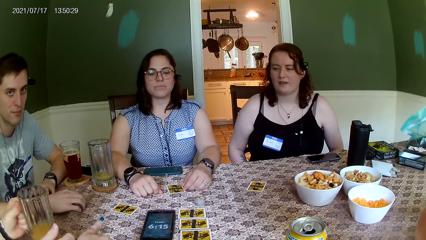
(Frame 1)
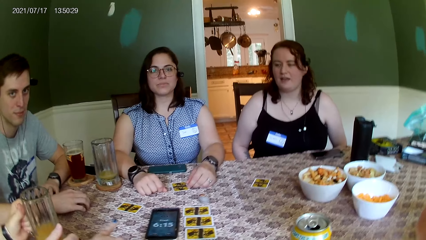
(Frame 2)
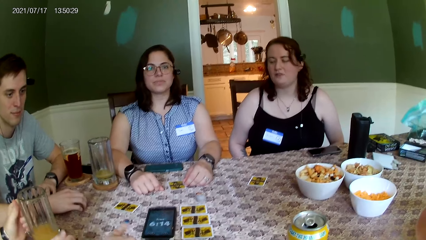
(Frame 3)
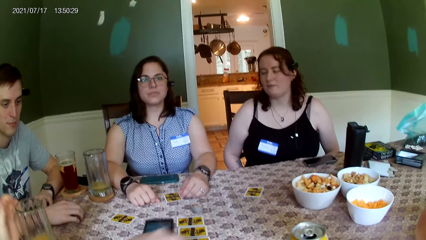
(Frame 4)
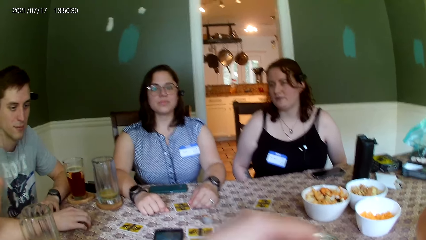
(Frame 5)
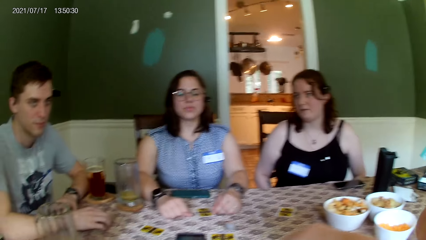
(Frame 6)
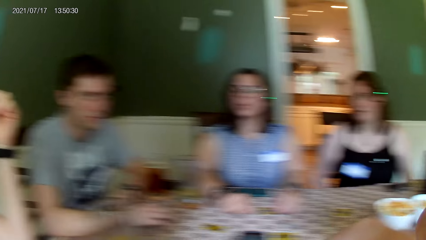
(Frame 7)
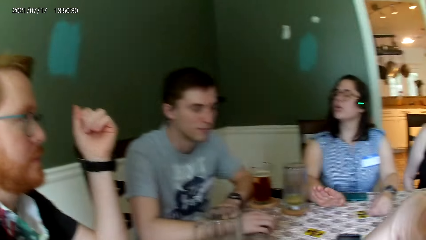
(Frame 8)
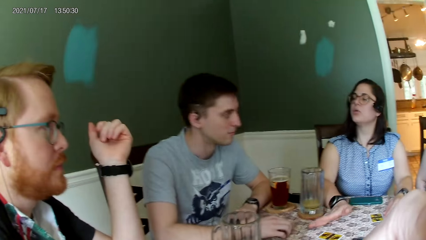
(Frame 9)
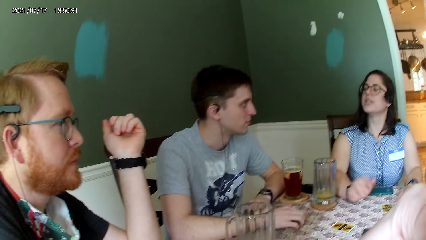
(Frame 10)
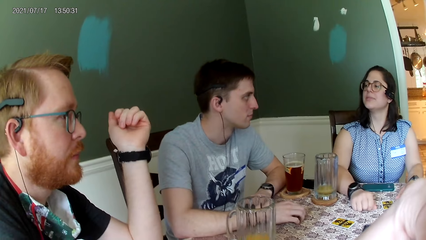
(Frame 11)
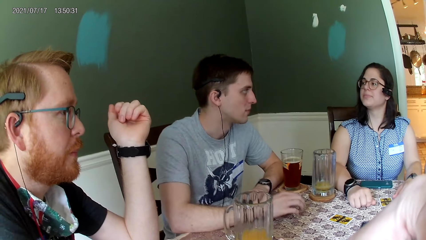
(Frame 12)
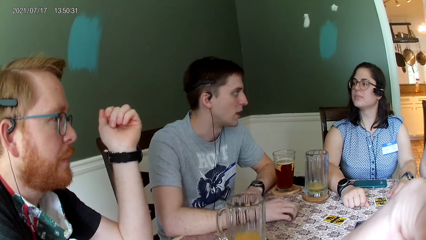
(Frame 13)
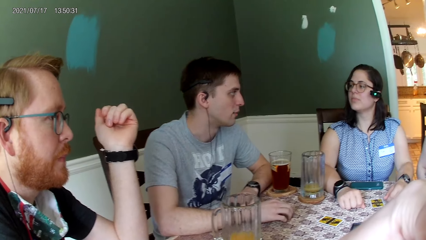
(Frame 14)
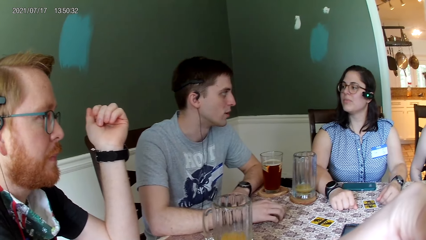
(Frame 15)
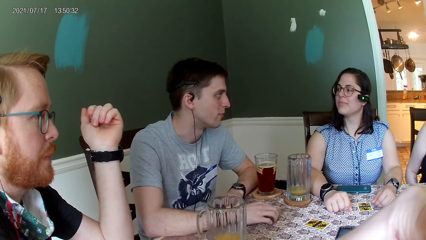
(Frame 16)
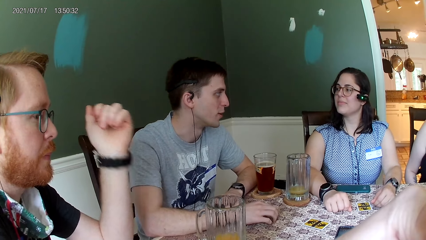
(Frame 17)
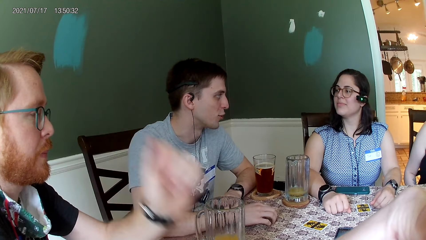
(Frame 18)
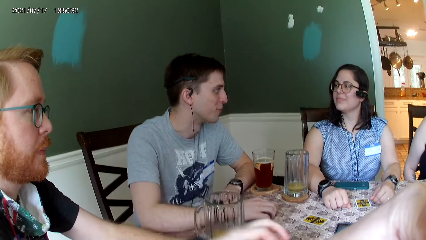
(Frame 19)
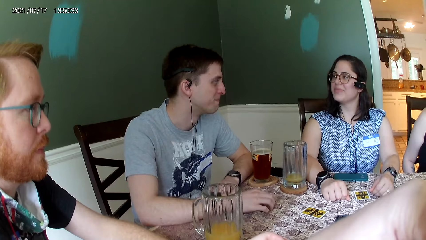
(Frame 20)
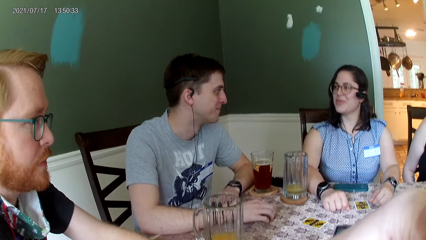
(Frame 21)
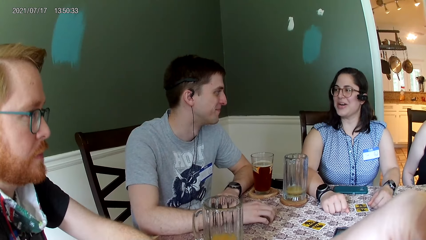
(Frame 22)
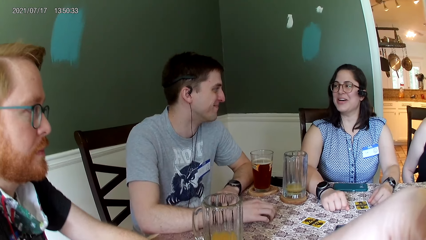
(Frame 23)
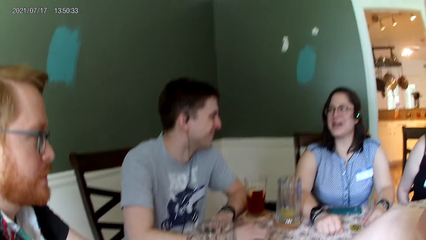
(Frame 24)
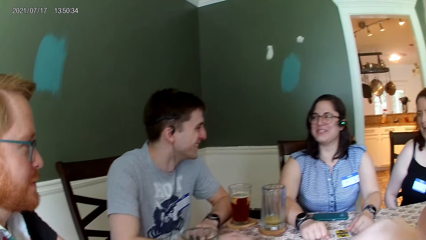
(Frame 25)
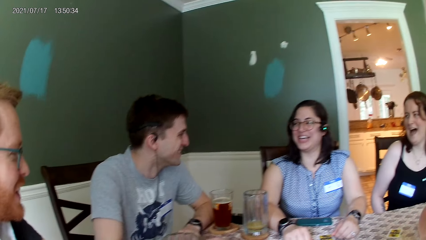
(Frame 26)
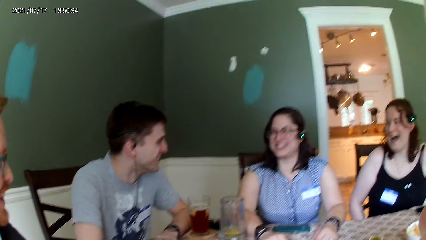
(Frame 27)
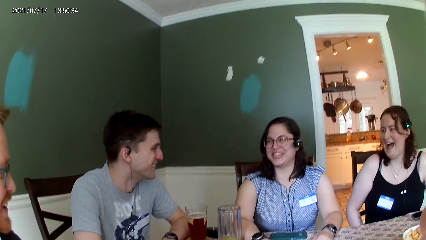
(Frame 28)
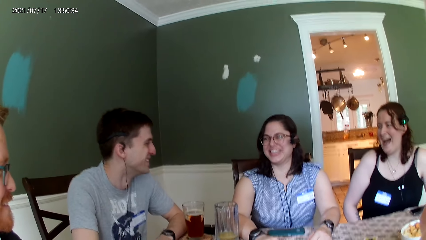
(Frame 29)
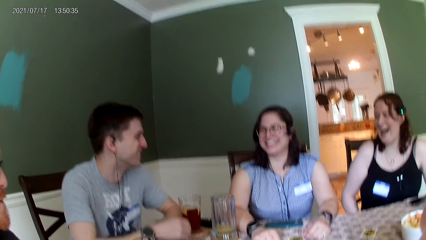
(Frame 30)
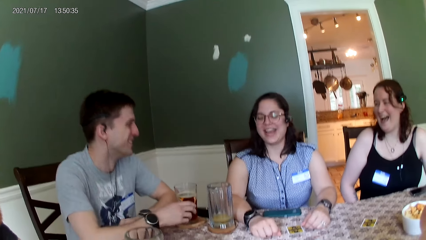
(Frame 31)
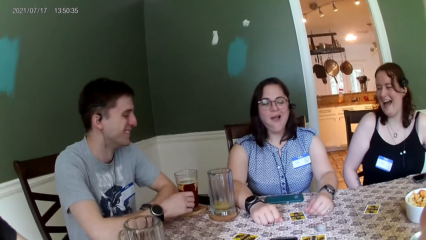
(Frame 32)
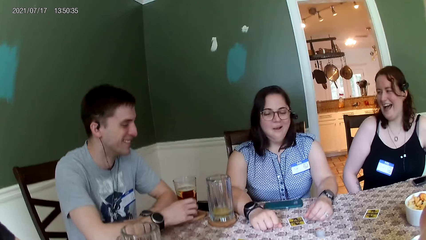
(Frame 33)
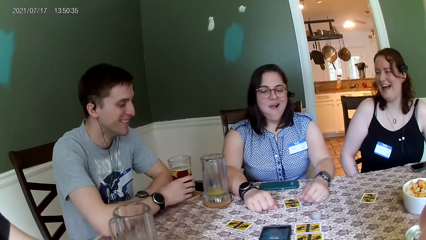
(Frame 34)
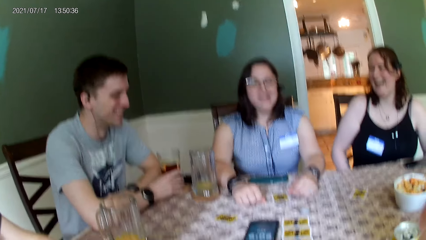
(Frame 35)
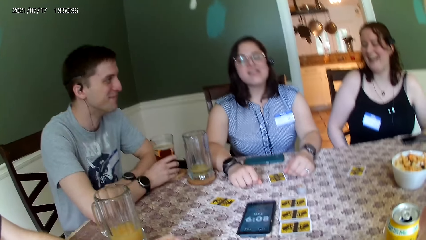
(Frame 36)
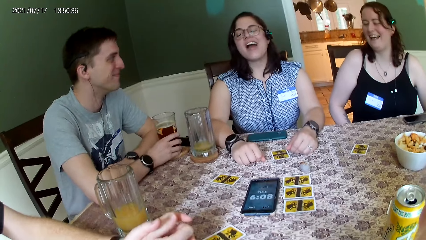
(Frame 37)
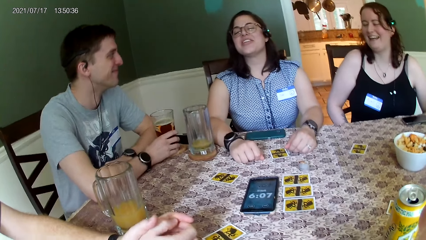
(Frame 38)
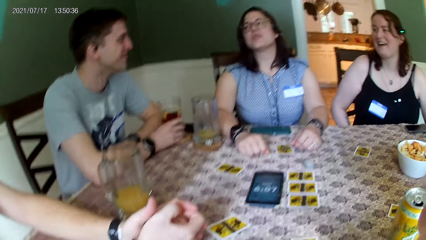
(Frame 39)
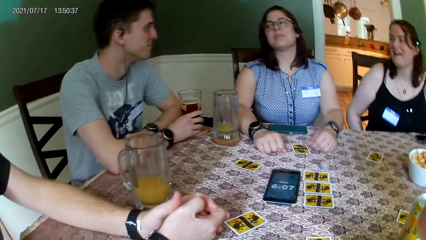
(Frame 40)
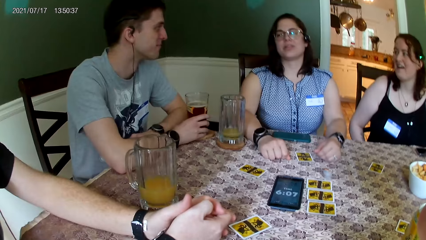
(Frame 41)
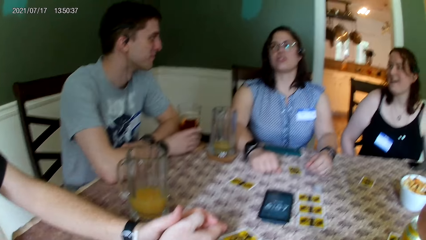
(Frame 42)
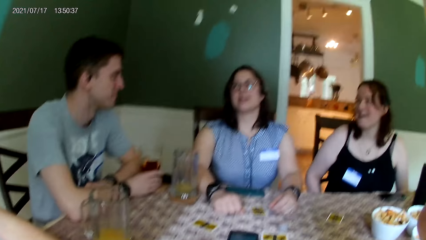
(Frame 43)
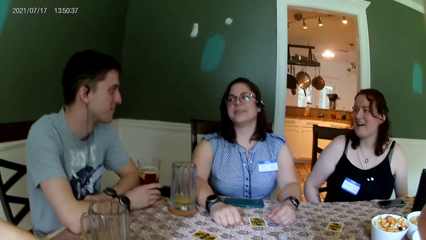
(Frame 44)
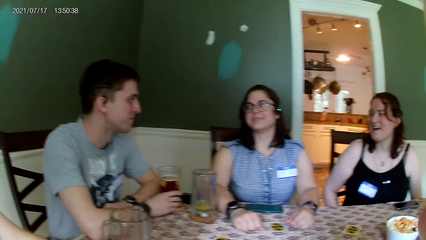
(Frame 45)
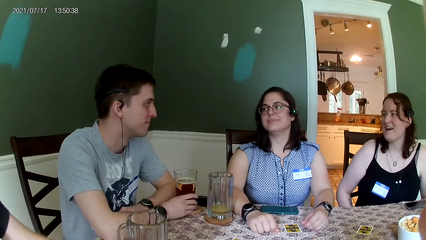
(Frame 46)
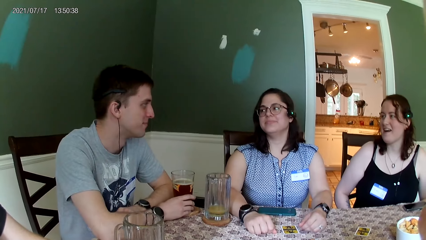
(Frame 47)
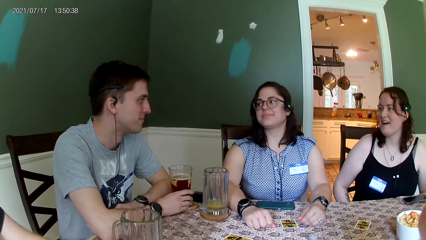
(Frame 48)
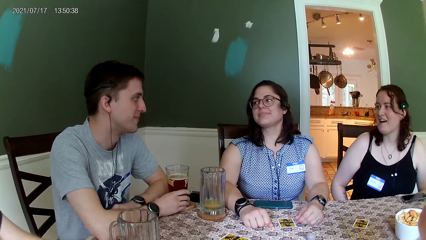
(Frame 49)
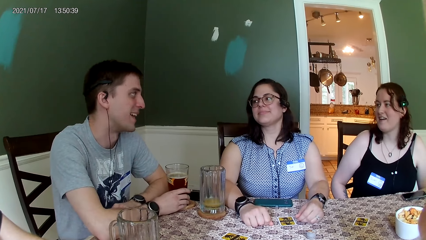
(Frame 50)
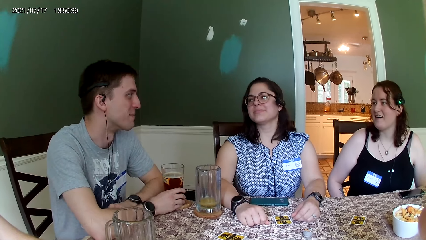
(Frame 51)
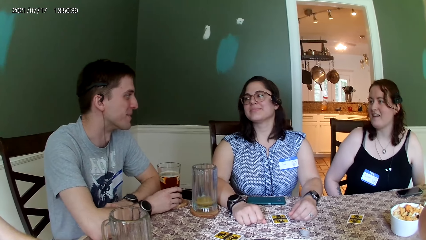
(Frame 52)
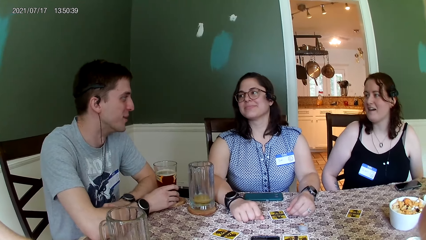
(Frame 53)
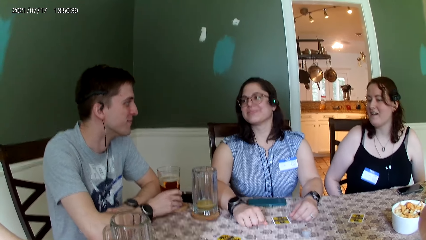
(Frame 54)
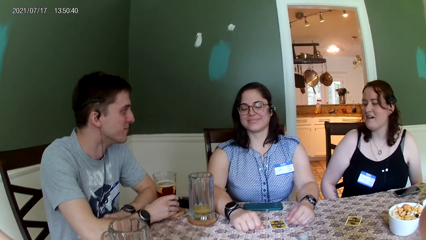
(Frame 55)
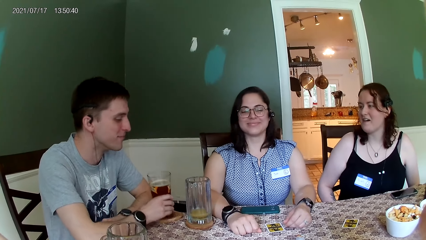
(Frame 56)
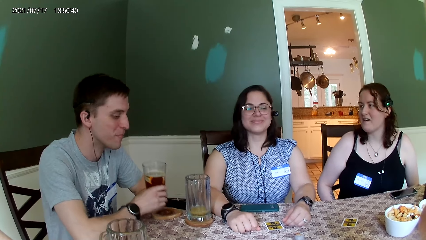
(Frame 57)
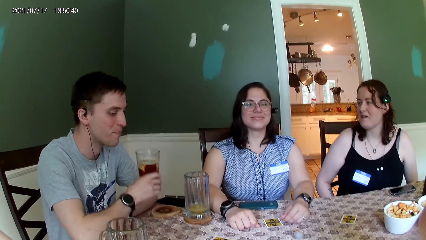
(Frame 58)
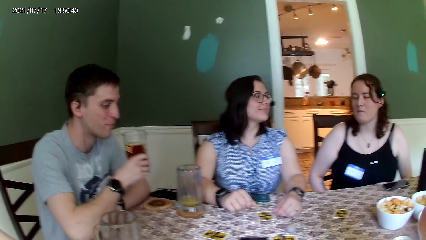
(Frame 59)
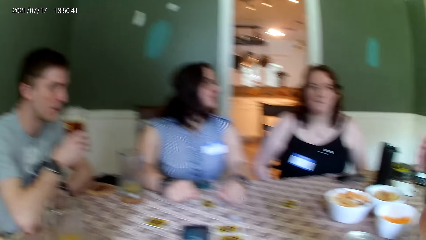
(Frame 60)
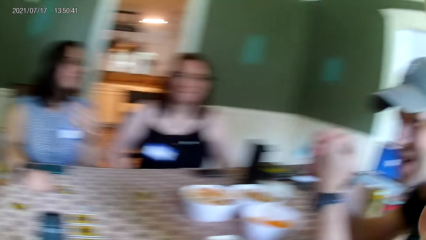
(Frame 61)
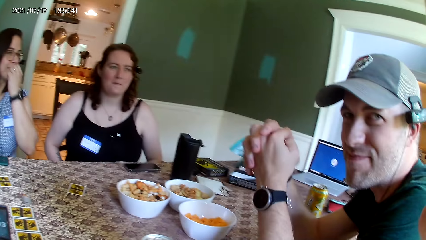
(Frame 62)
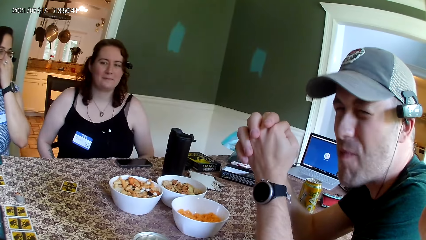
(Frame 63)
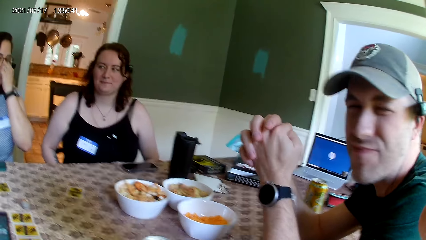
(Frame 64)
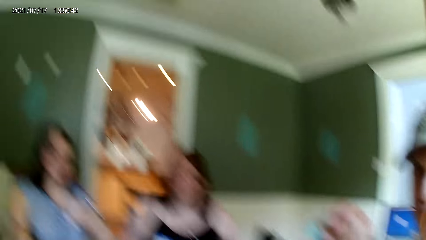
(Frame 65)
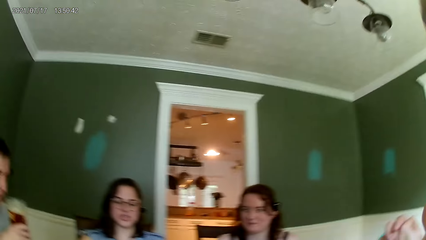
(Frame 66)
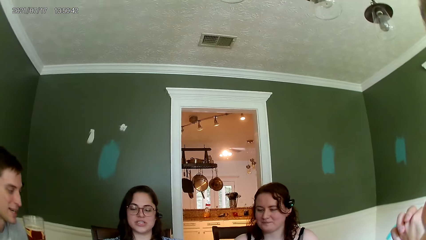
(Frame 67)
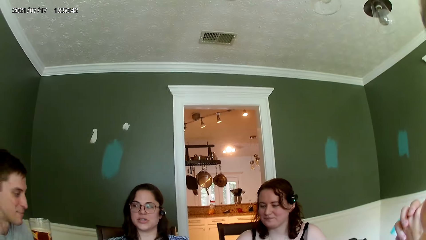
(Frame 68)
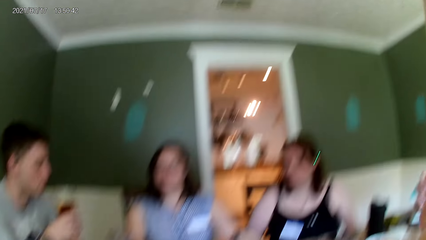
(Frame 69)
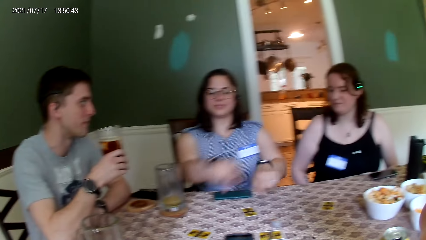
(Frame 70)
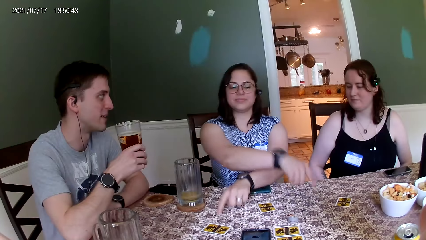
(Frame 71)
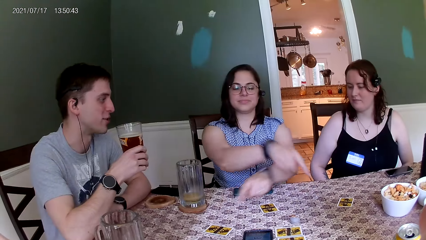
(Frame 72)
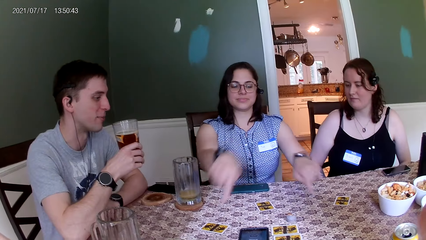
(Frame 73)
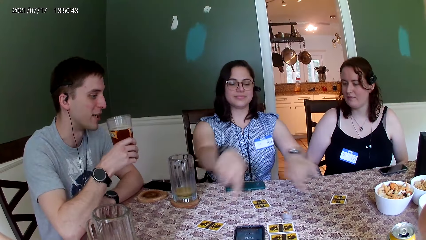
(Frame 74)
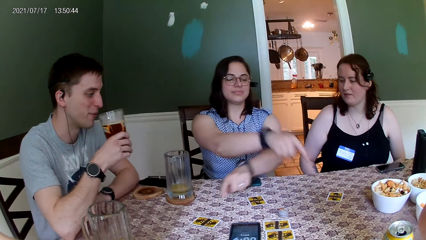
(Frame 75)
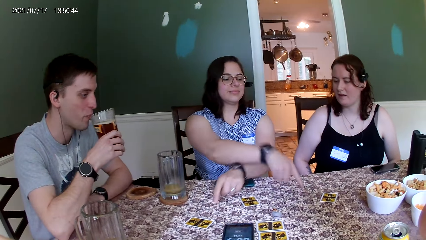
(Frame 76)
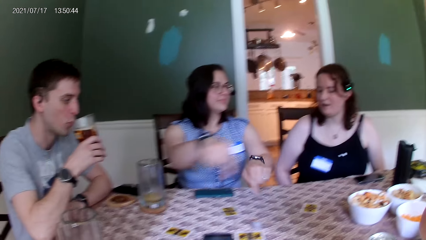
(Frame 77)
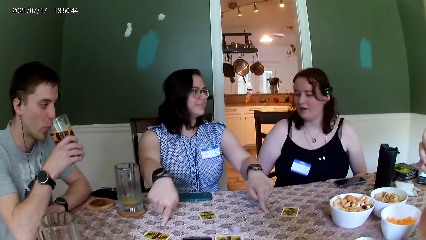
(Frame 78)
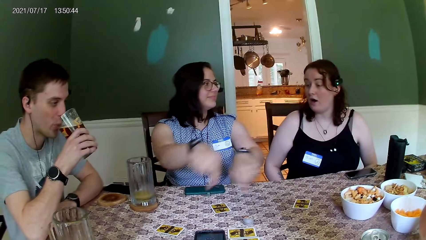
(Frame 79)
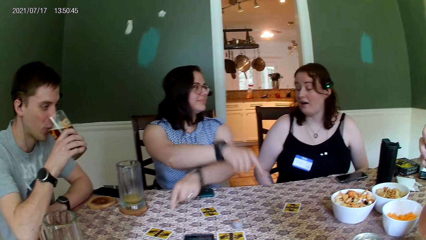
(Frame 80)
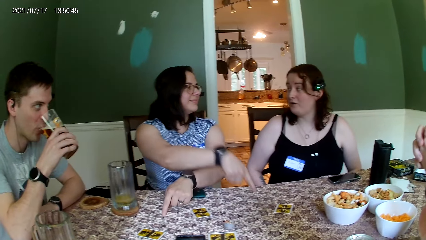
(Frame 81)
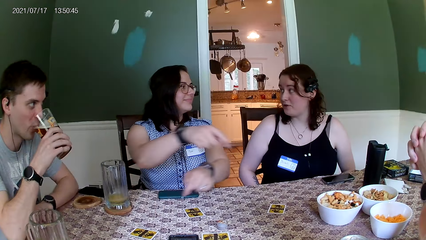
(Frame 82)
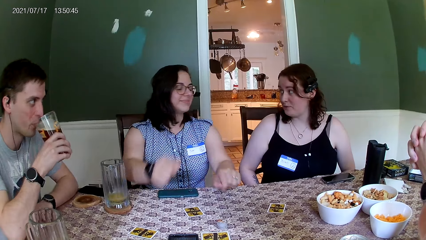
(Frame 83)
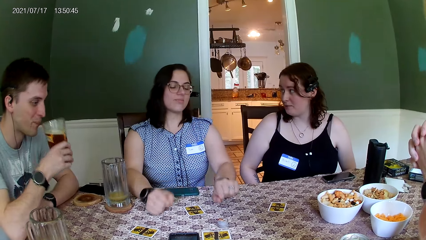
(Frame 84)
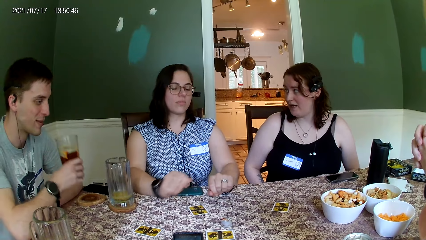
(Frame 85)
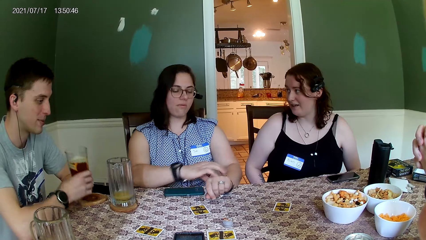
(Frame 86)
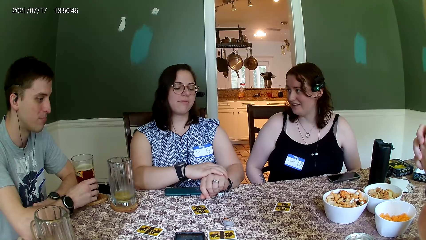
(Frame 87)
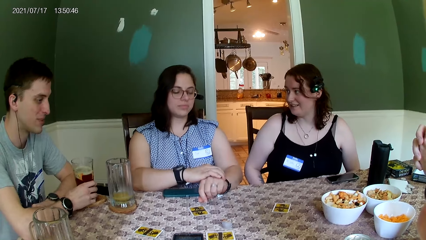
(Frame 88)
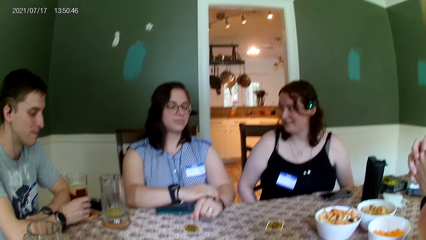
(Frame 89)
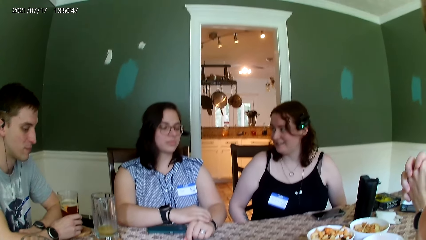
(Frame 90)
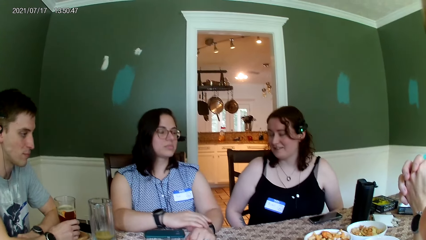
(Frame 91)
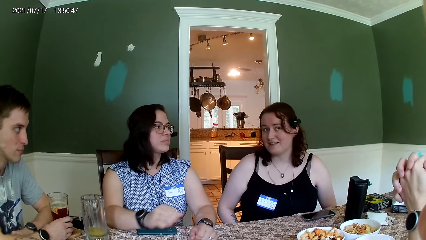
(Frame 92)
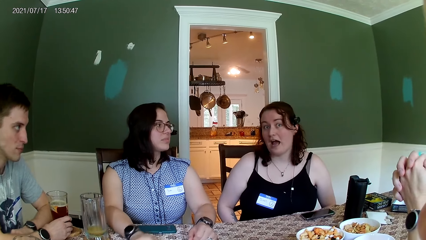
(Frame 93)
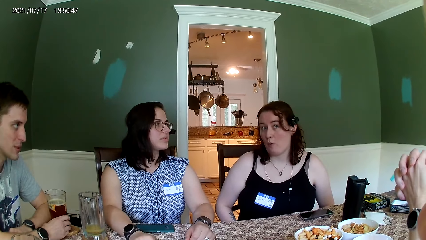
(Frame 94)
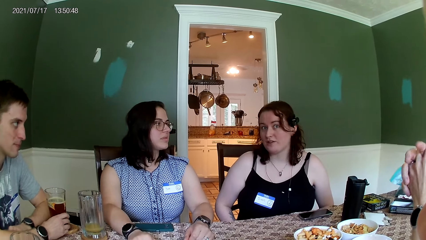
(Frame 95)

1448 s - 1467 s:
A man drops the tumbler on the table with his left hand. The camera wearer listens to a person and looks at the person. They look at another person, look at a third person and listen to the second person and the third person. They laugh. Another man places his right hand on the tumbler on the table. The camera wearer looks at the cards on the table. They look at the second person and look at the third person. The other man picks the tumbler from the table with his right hand. The camera wearer giggles. They look at a fourth person and look at the bulb on the roof. A woman crosses both hands on the table. The camera wearer looks at the hands of the second person. The other man drinks beetroot juice from the tumbler in his left hand. The camera wearer looks at the first person. The woman adjusts the wrist watch on her left hand with her right hand. The camera wearer comments on the first person's statement.
